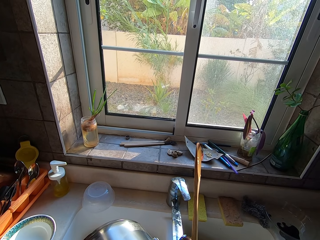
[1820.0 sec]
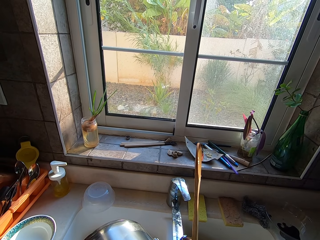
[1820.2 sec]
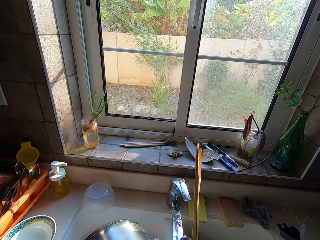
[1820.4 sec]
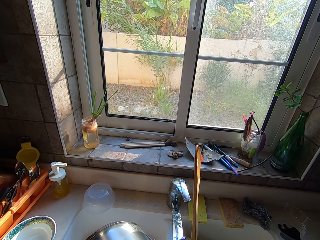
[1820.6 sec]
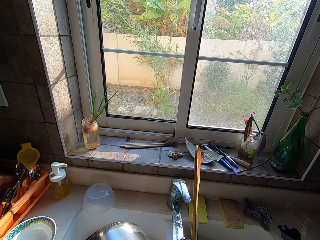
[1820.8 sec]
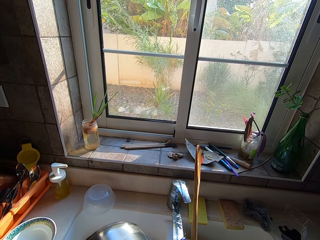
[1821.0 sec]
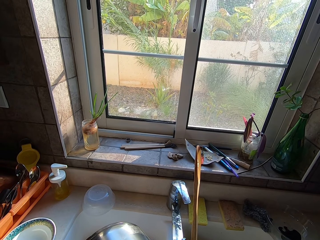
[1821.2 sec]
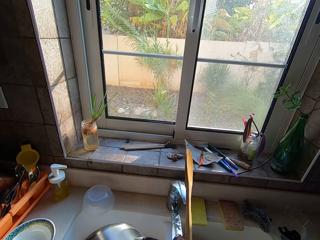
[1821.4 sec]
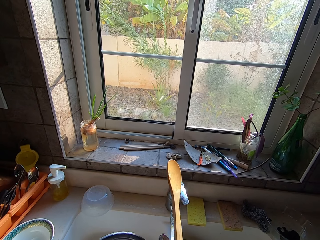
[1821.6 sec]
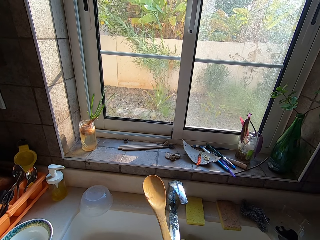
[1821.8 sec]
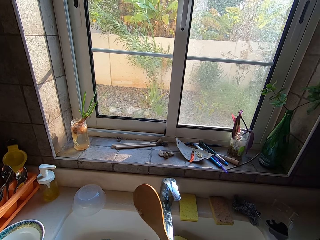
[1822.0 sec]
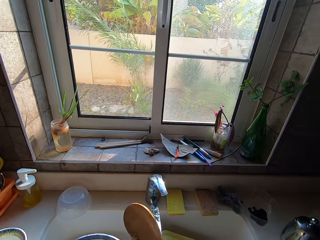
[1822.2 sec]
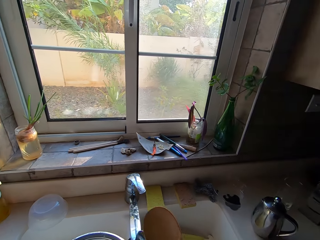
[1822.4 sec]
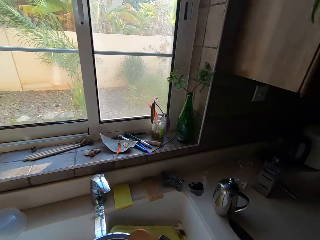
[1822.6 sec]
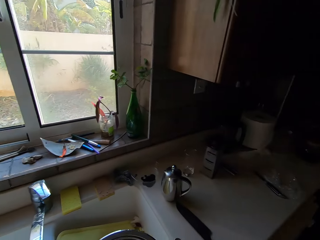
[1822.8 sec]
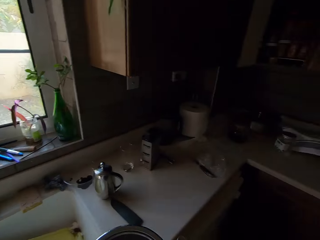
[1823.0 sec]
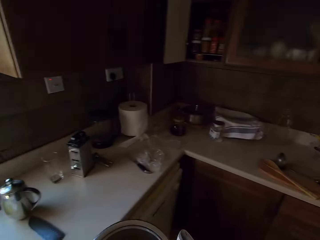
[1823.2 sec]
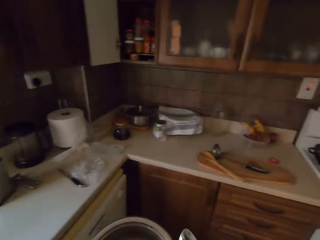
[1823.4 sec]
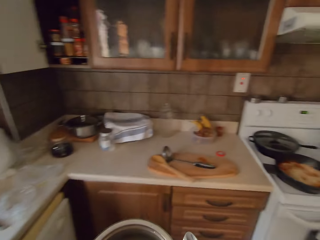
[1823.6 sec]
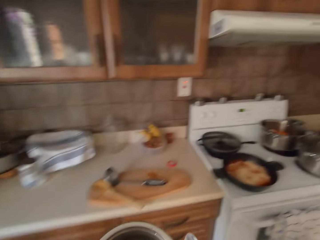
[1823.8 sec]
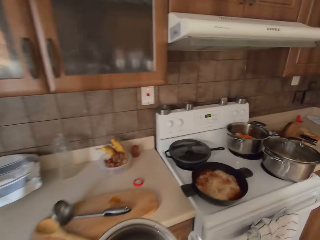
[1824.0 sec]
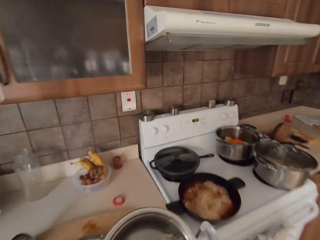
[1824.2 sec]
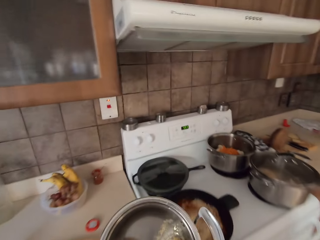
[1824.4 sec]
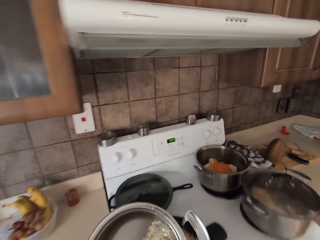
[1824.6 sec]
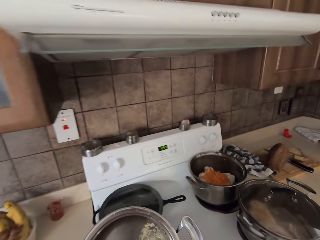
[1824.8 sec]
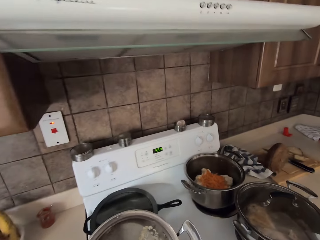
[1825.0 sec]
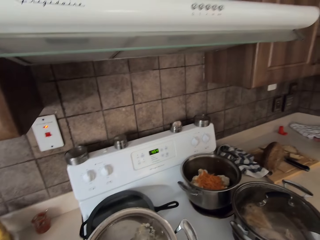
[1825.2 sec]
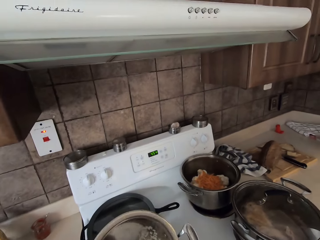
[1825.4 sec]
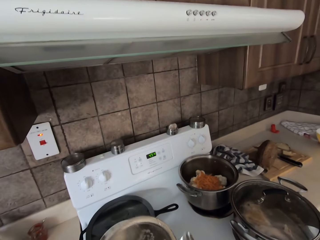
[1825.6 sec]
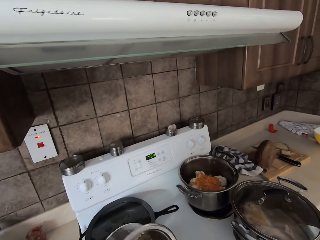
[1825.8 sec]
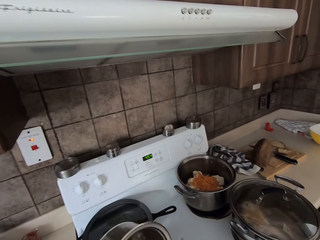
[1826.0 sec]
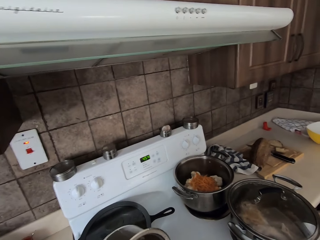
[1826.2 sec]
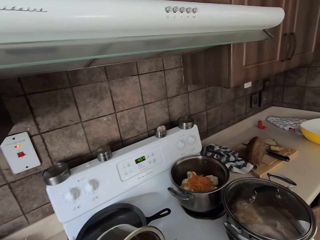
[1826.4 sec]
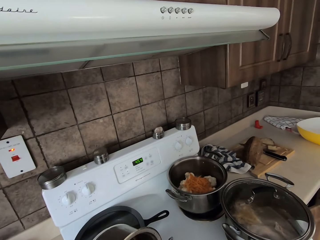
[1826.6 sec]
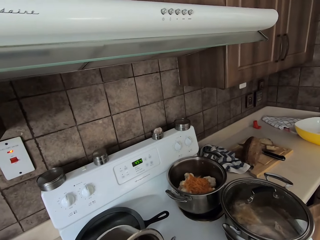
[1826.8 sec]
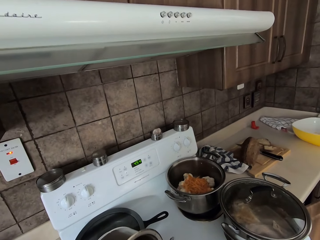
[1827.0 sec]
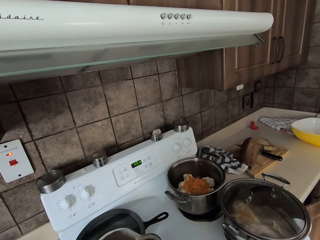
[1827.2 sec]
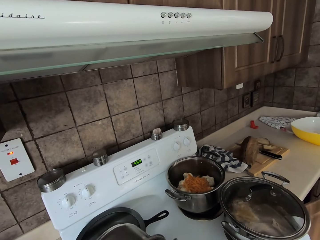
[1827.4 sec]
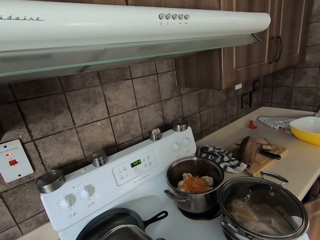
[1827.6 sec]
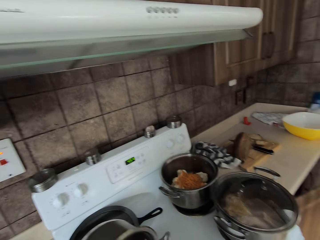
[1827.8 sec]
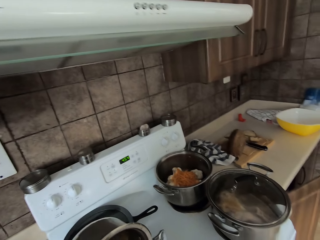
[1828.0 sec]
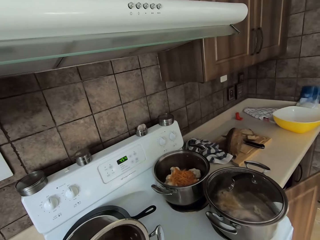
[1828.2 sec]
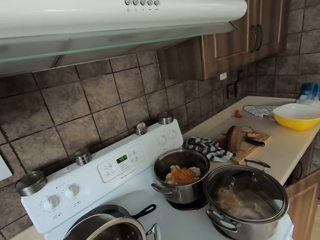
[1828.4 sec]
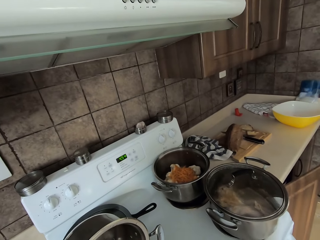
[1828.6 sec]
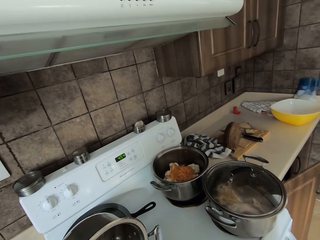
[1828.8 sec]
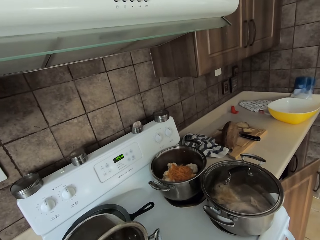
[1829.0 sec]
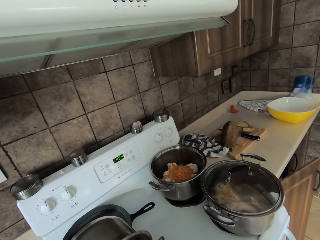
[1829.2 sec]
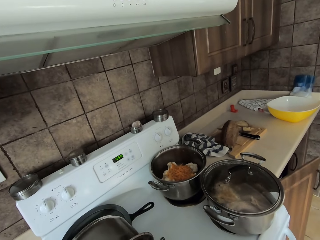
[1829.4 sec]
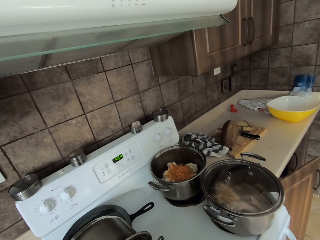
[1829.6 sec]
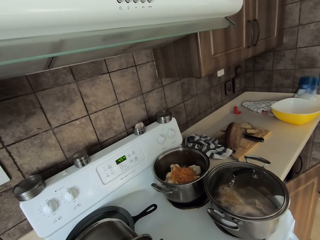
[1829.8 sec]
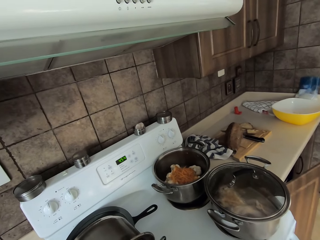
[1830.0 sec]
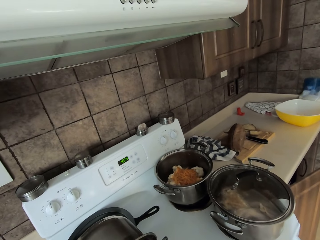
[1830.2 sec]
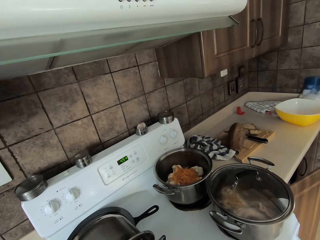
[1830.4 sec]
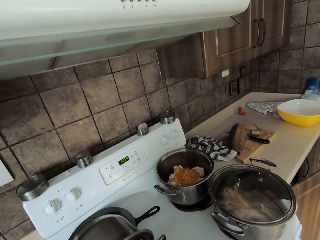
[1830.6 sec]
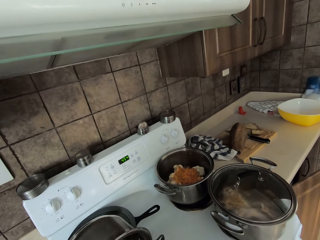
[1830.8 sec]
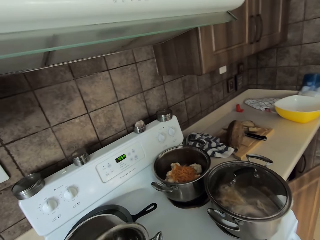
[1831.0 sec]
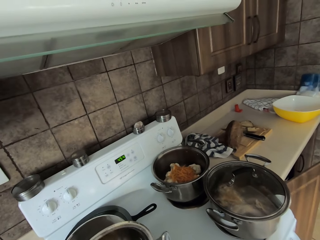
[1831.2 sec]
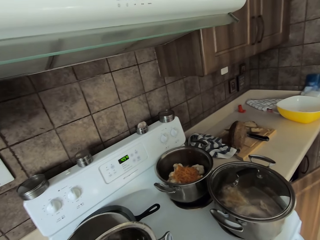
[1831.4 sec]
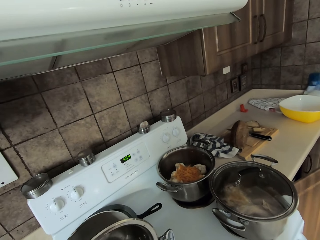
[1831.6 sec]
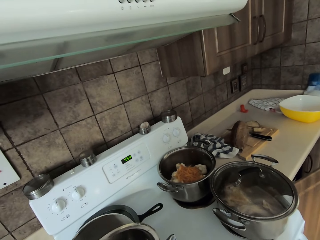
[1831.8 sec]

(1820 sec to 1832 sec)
The camera wearer walks around the room. They put the rice to the cooking pot with the wooden spoon. They pour the ingredients in the pan.

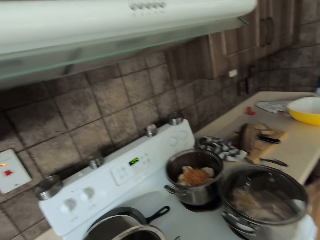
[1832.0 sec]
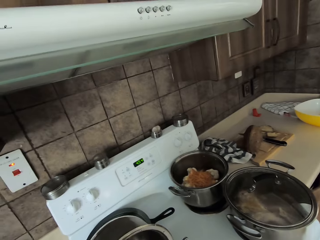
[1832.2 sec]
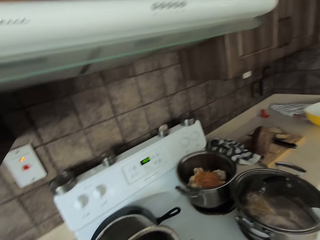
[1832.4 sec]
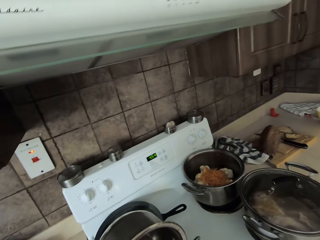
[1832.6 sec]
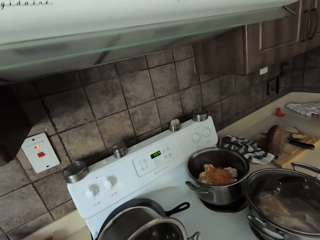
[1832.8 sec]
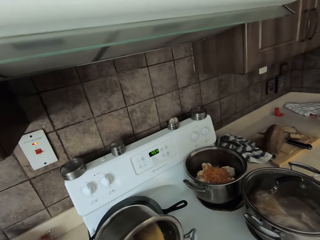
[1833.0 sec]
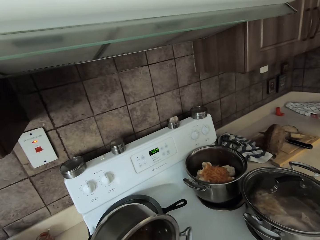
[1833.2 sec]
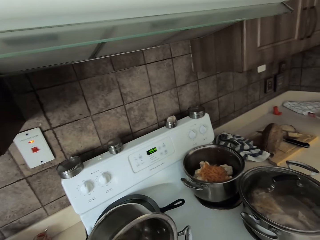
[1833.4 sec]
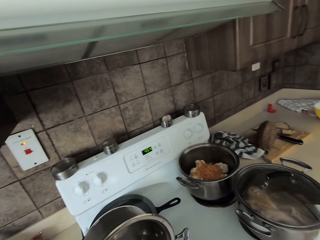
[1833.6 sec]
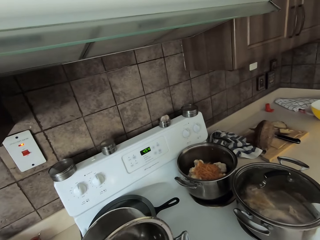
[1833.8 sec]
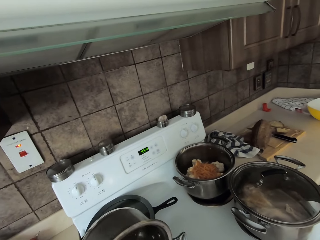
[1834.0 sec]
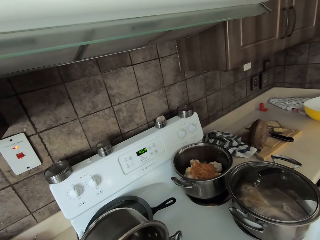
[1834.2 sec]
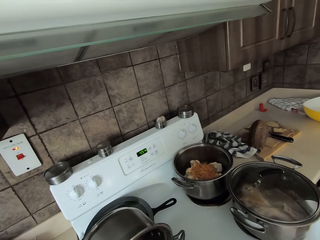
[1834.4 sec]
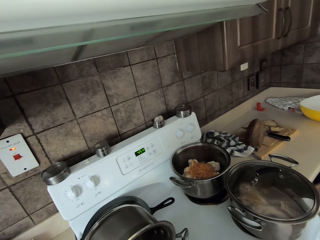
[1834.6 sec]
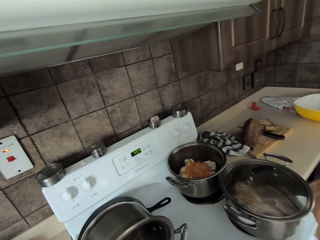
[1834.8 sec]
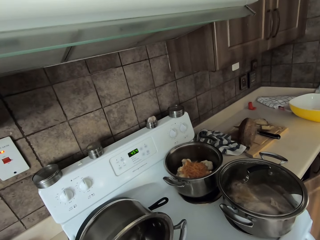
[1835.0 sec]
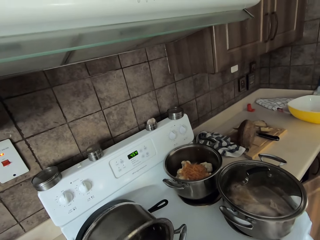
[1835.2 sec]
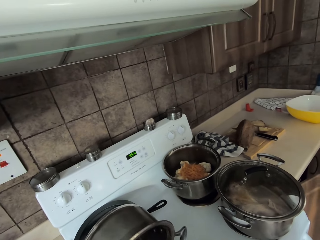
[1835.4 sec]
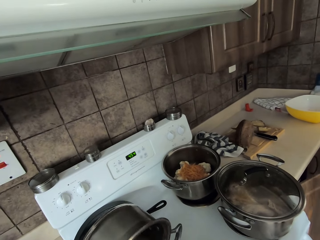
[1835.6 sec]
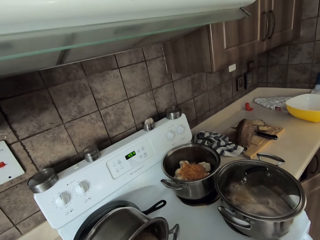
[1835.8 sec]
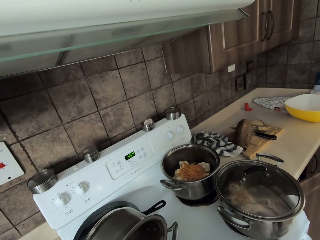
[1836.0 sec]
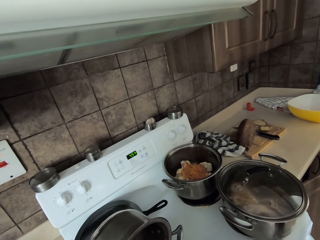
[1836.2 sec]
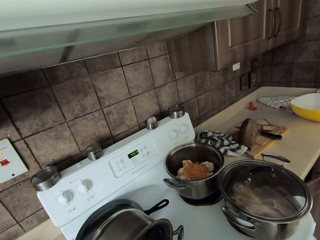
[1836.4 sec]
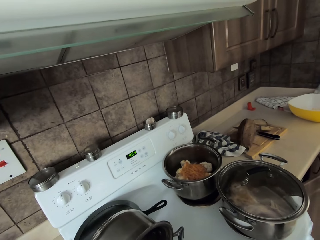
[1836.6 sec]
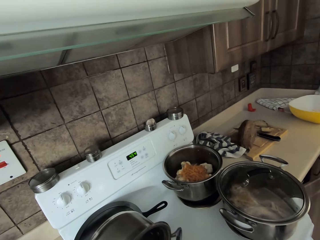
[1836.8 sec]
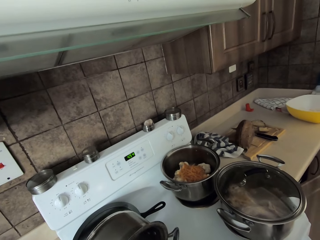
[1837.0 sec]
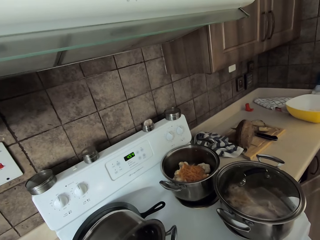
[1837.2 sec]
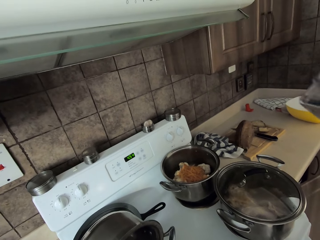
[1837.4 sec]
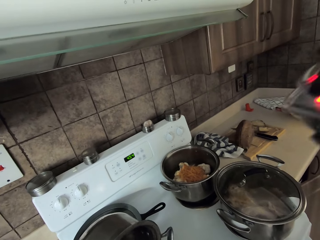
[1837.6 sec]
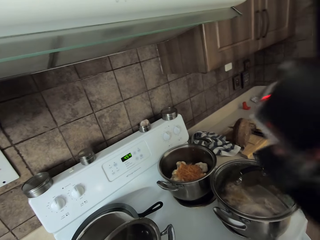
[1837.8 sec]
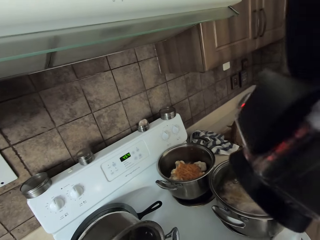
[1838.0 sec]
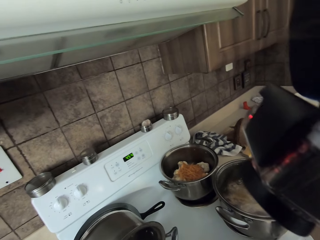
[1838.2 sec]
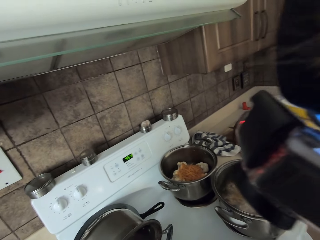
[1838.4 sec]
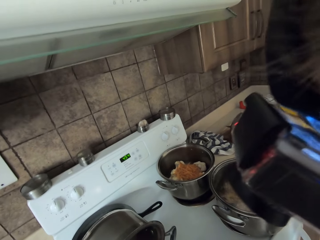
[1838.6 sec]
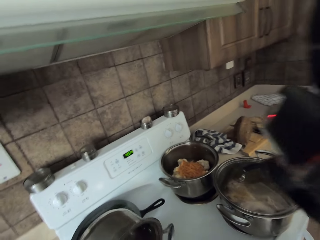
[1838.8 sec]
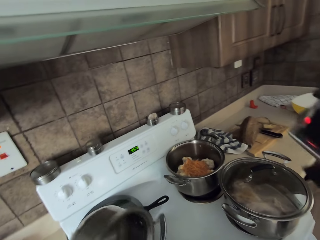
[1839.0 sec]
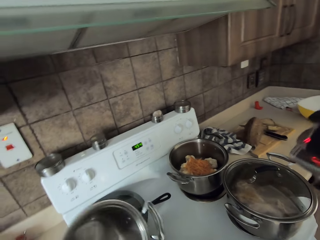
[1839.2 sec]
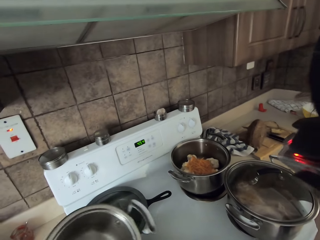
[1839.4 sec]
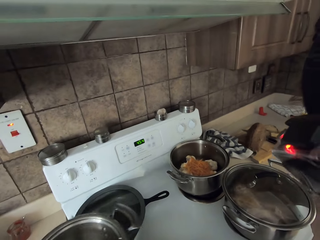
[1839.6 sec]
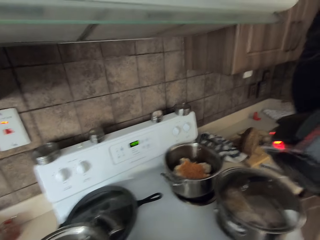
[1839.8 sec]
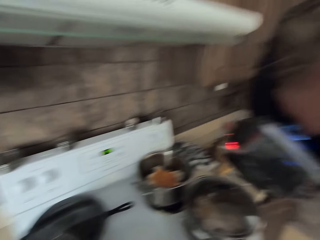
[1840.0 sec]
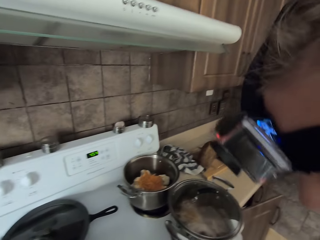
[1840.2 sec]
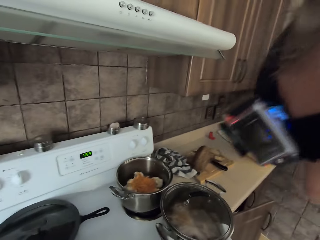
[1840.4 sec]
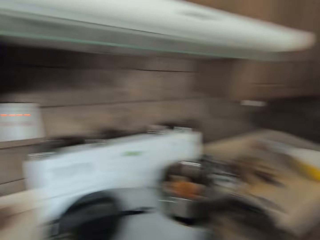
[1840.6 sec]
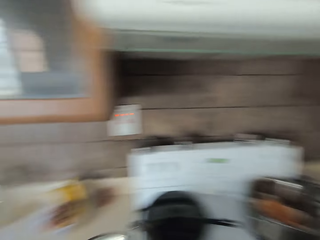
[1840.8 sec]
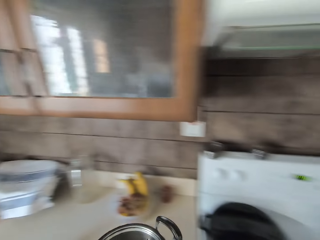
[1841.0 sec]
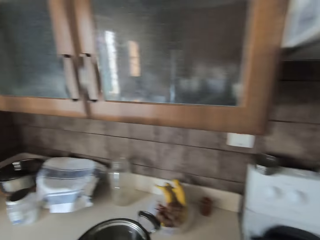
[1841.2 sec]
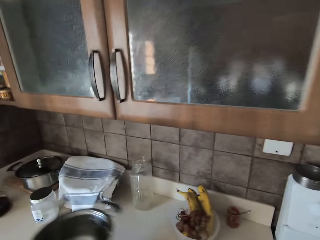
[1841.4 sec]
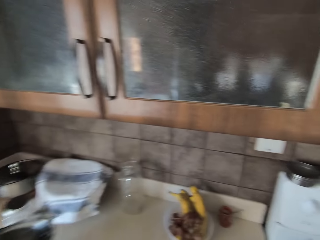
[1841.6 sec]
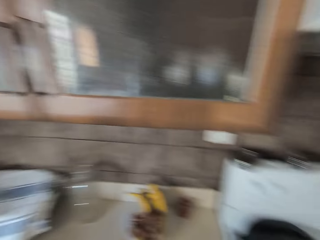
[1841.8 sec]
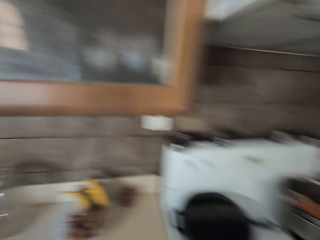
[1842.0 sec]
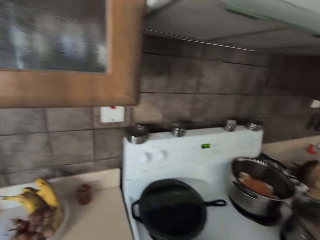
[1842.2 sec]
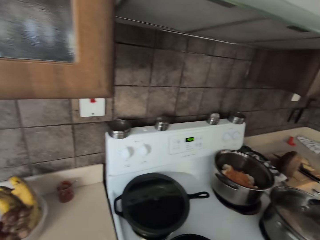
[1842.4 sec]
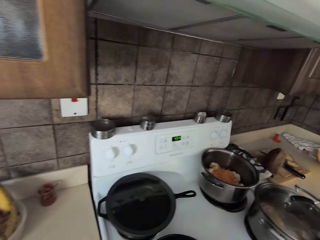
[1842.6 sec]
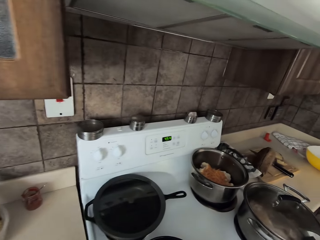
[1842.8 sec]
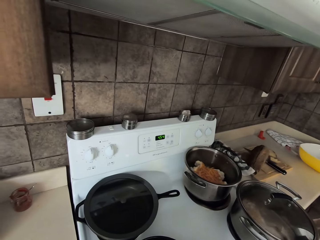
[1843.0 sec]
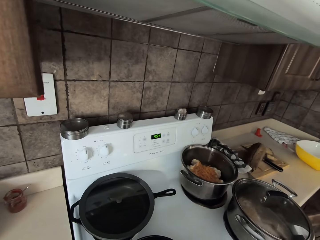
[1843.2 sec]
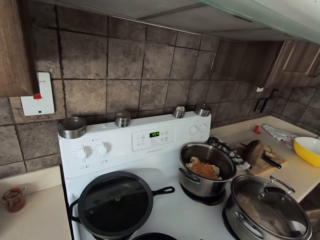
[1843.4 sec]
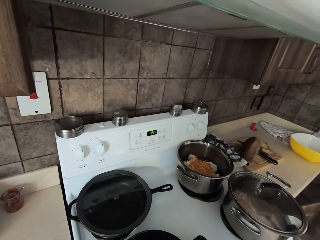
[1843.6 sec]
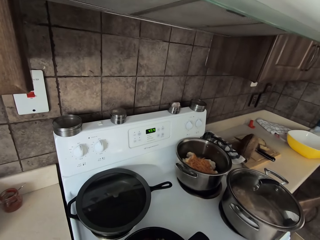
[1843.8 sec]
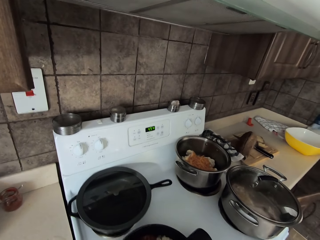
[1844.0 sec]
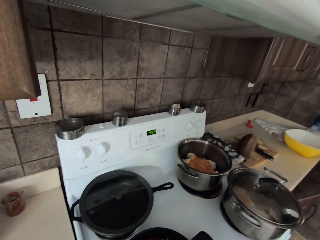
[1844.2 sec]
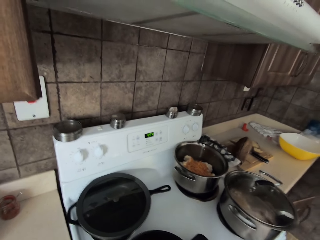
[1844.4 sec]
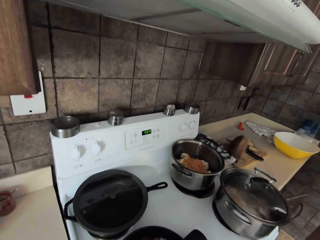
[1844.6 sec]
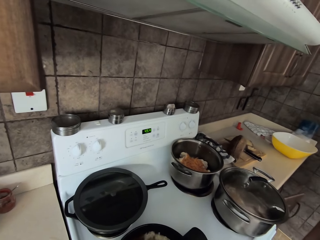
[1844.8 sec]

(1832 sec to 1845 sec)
A woman looks at the food. The camera wearer puts the cooking pot down. They talk with the woman.
